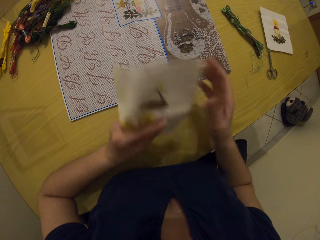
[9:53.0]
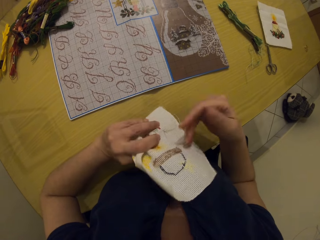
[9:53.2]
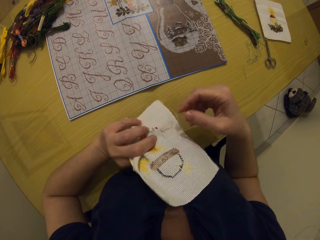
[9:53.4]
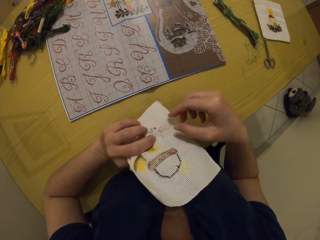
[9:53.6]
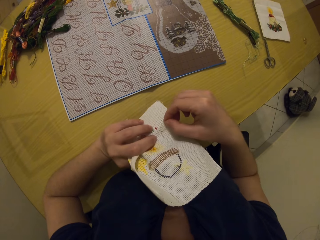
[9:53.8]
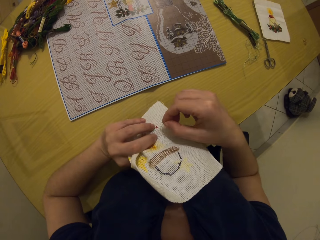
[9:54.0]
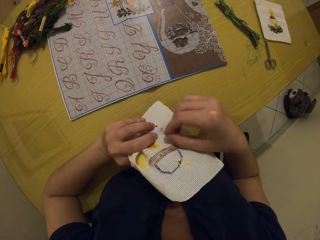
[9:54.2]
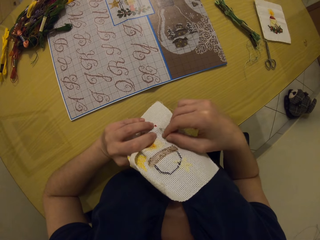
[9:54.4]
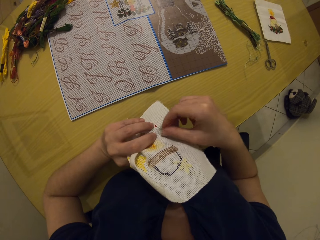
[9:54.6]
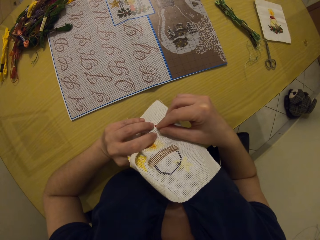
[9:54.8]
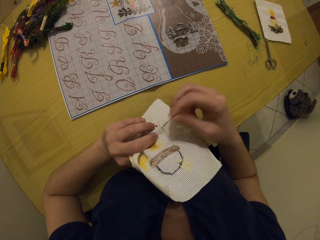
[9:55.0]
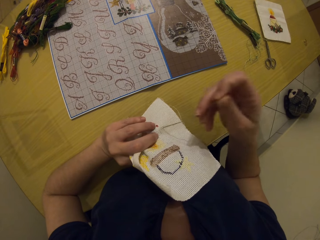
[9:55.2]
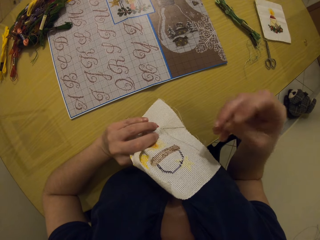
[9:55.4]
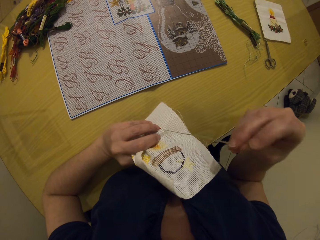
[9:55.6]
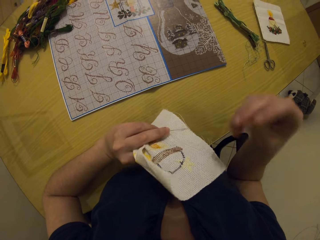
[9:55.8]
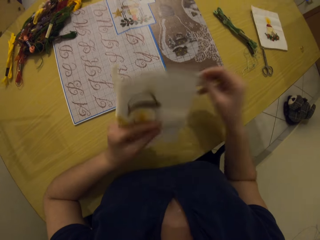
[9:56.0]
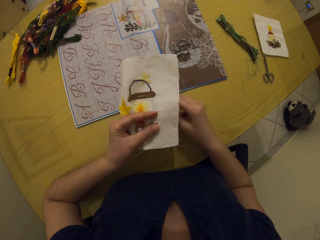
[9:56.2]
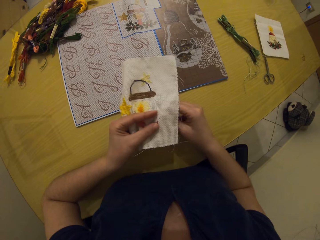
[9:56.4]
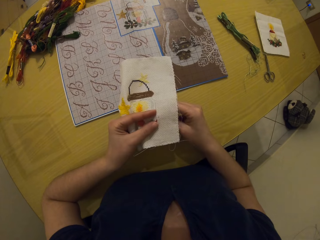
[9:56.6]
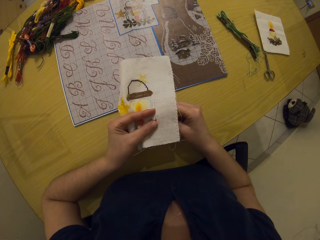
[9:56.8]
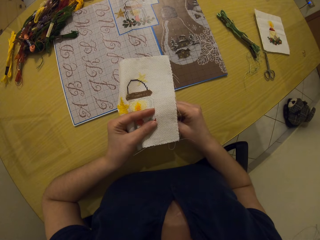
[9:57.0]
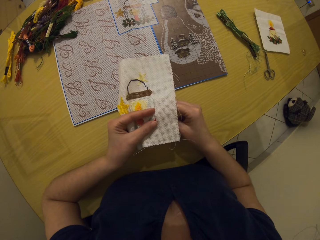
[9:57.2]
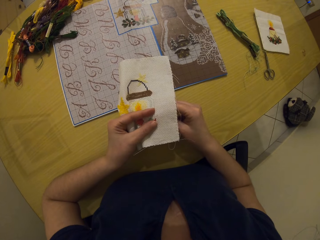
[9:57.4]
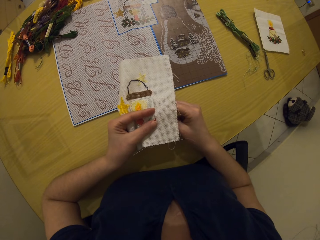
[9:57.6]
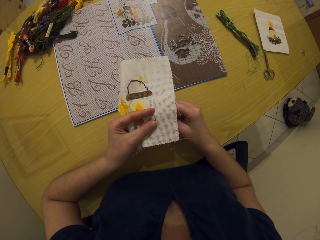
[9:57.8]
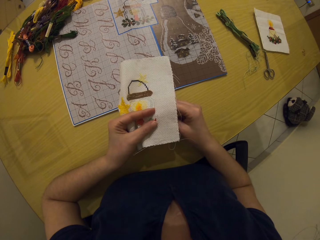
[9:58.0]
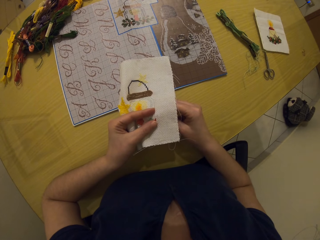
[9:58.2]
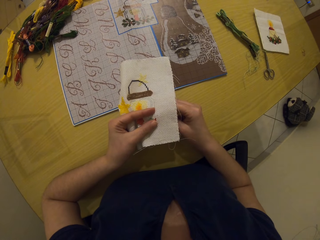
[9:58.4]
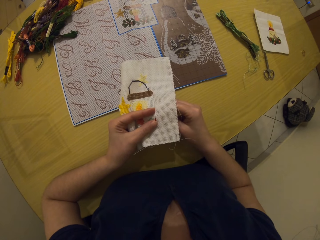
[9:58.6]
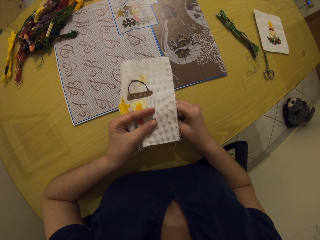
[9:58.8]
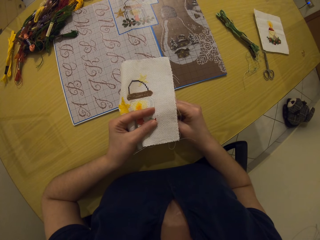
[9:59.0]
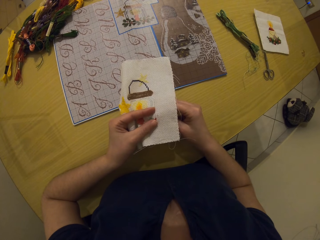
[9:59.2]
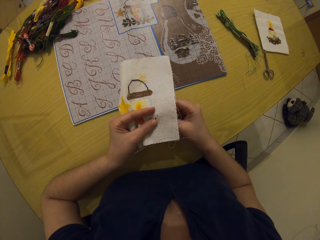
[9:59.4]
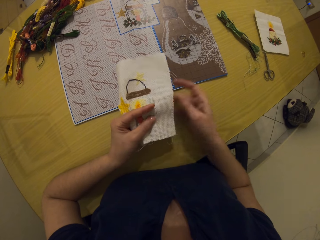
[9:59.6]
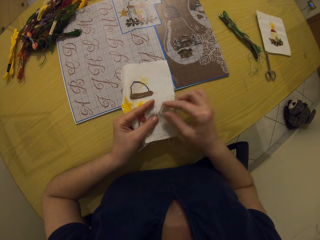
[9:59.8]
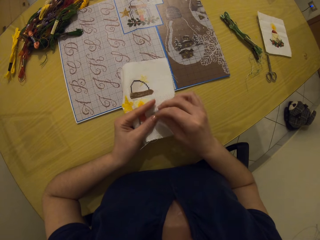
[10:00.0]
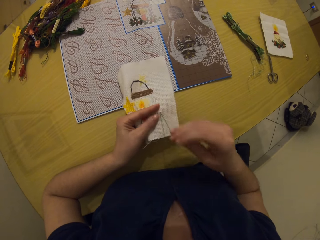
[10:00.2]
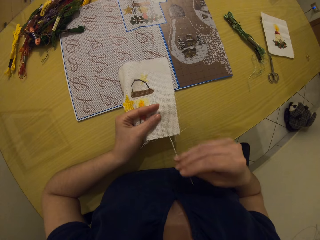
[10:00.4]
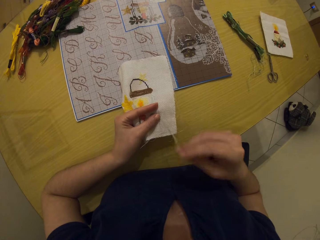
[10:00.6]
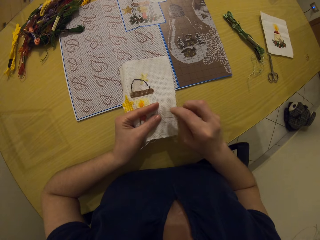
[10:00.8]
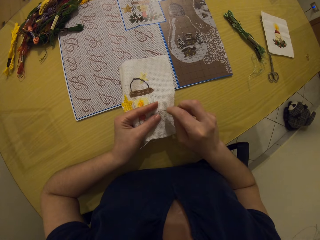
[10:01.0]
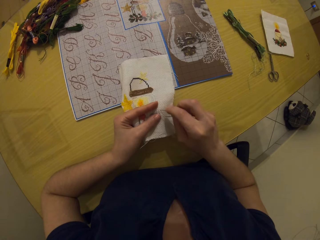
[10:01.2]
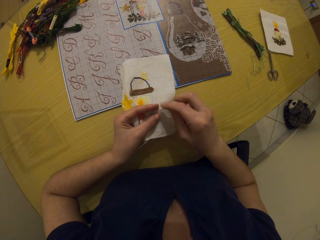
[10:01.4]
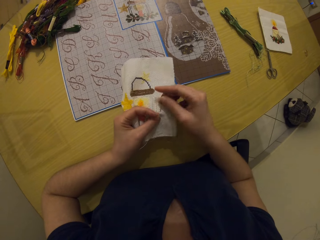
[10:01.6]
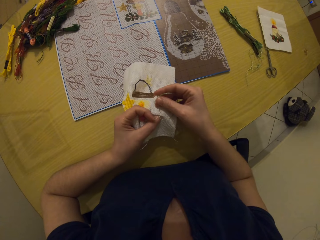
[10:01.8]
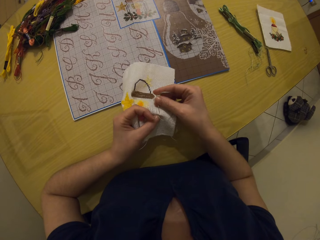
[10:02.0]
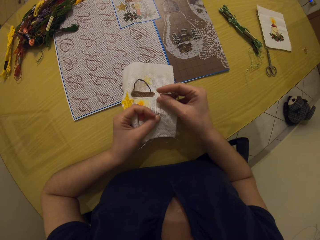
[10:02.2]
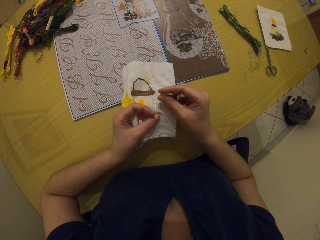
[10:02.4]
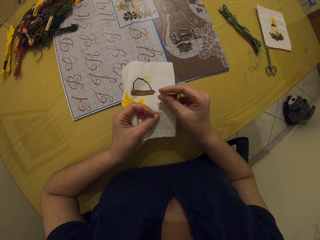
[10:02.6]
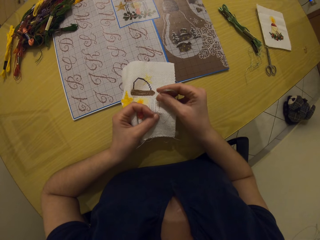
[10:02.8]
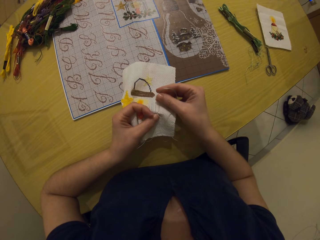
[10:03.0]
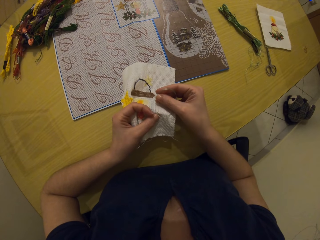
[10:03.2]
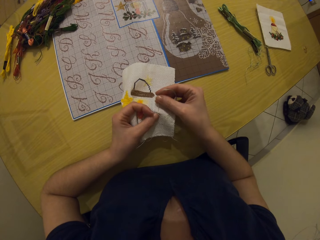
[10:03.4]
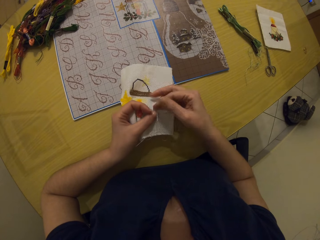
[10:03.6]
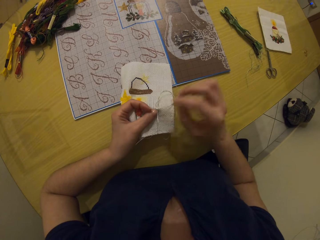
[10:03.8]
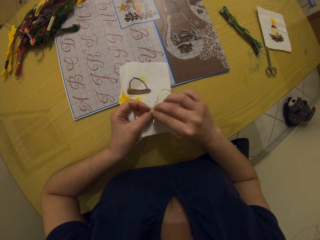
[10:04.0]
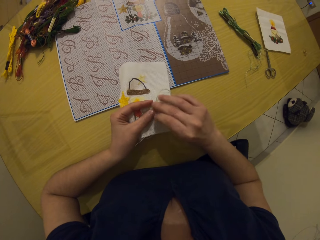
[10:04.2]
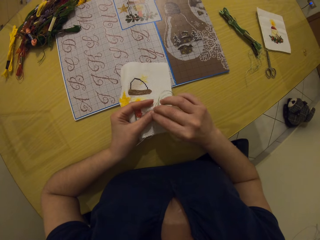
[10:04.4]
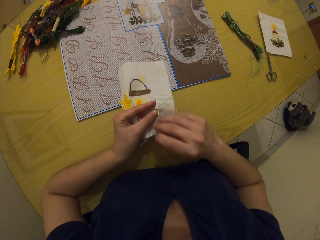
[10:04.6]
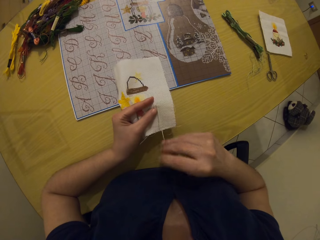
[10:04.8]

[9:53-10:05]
The camera wearer makes stitches through the hole.

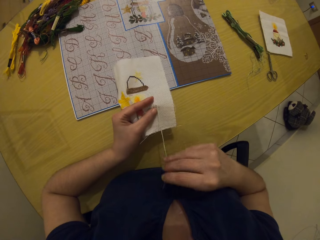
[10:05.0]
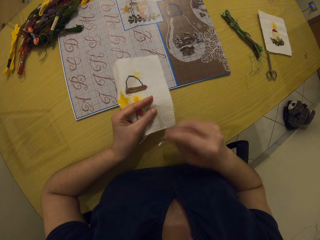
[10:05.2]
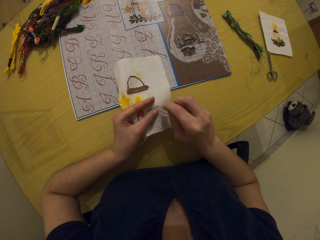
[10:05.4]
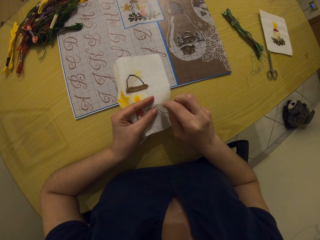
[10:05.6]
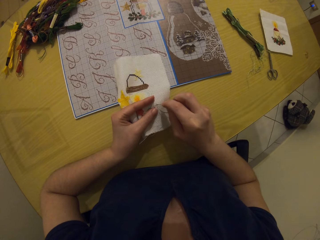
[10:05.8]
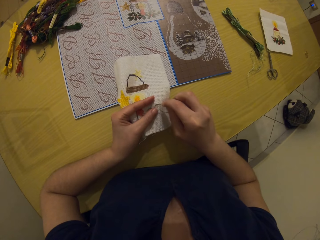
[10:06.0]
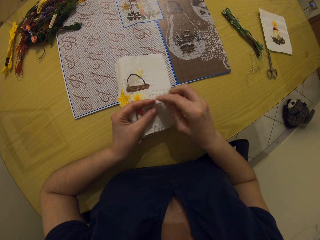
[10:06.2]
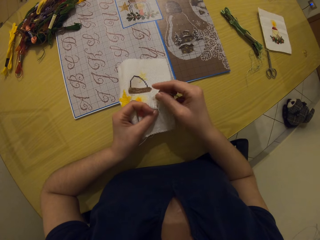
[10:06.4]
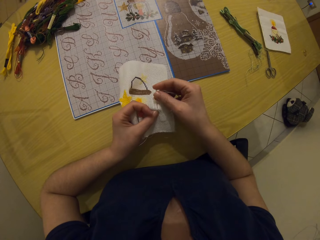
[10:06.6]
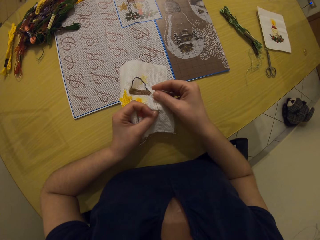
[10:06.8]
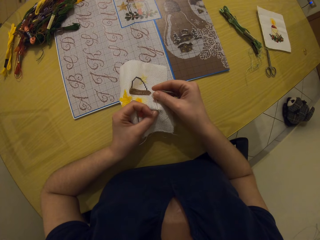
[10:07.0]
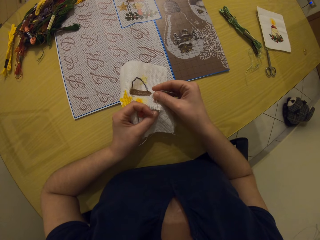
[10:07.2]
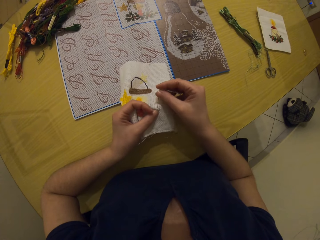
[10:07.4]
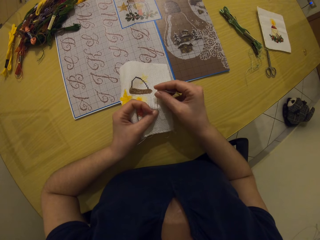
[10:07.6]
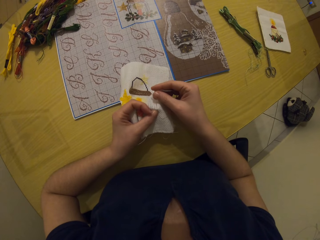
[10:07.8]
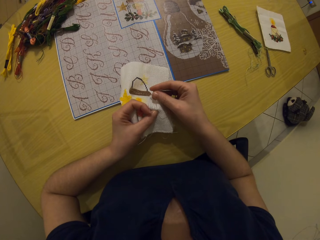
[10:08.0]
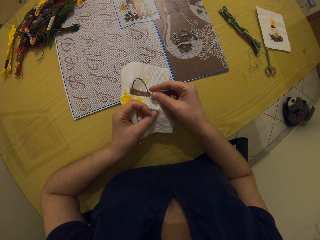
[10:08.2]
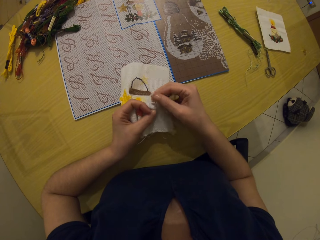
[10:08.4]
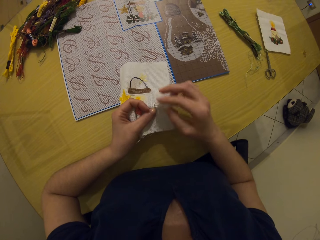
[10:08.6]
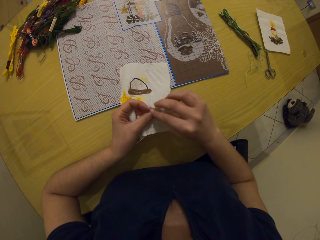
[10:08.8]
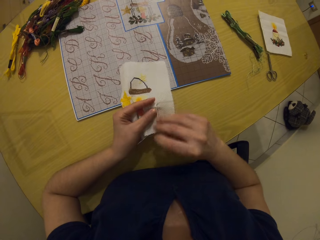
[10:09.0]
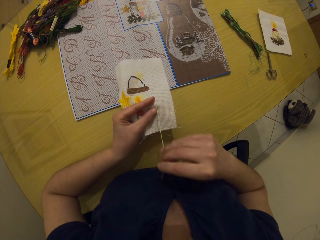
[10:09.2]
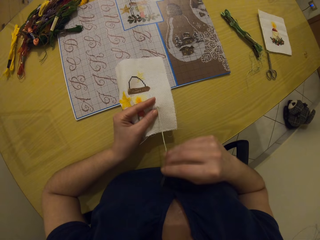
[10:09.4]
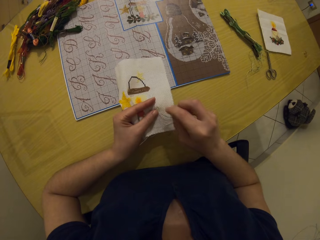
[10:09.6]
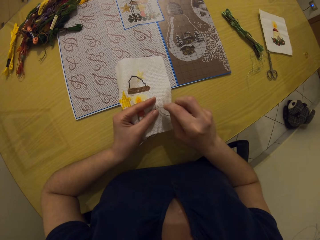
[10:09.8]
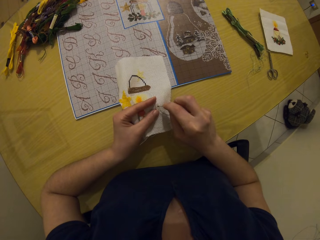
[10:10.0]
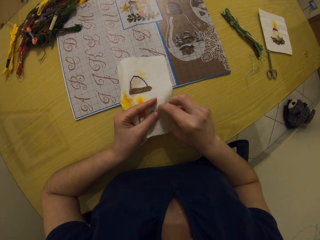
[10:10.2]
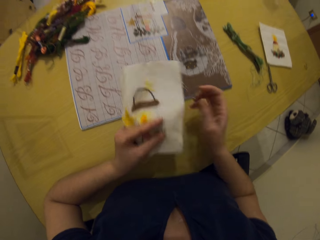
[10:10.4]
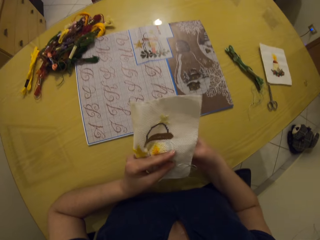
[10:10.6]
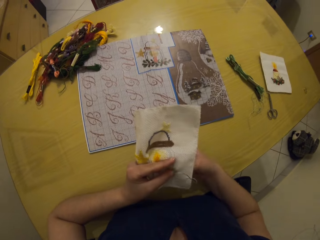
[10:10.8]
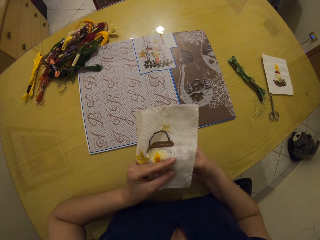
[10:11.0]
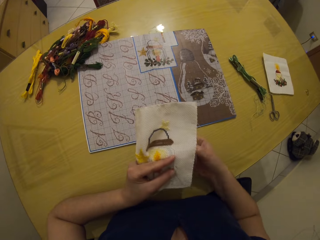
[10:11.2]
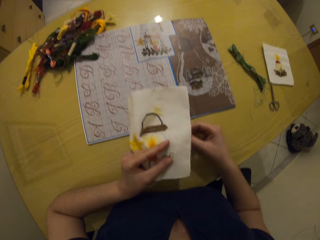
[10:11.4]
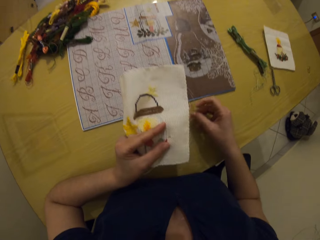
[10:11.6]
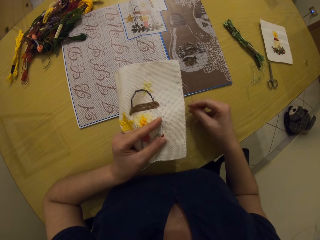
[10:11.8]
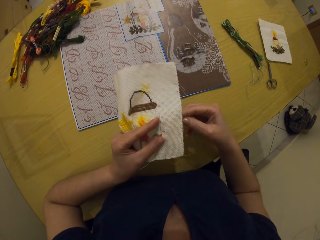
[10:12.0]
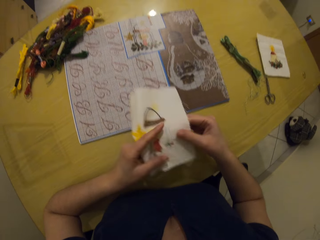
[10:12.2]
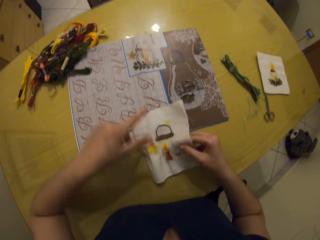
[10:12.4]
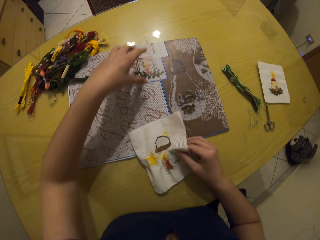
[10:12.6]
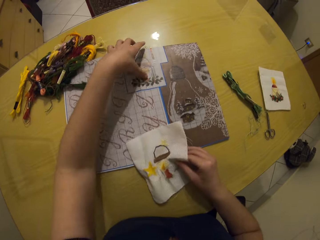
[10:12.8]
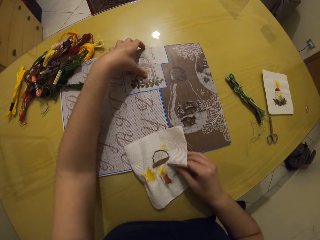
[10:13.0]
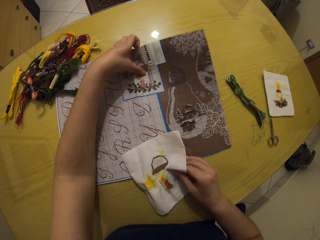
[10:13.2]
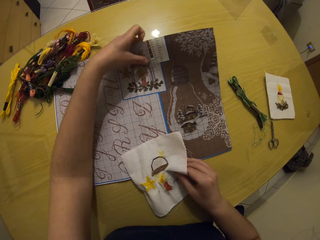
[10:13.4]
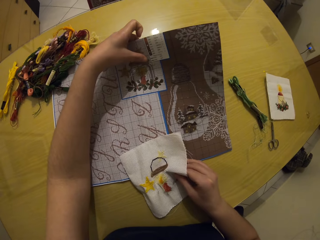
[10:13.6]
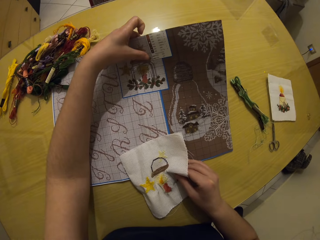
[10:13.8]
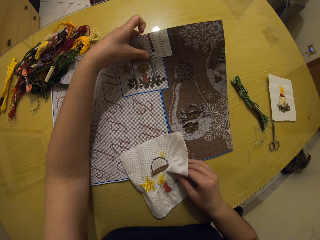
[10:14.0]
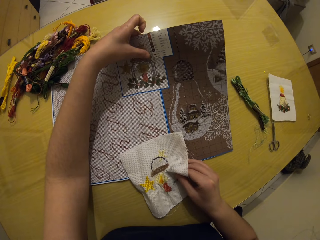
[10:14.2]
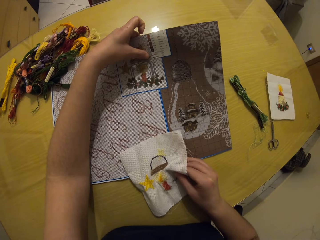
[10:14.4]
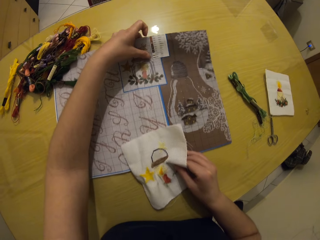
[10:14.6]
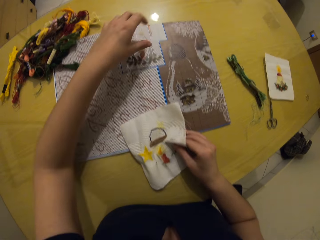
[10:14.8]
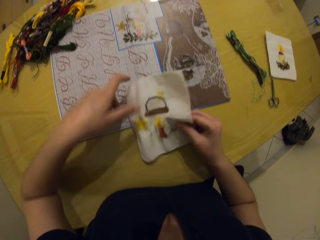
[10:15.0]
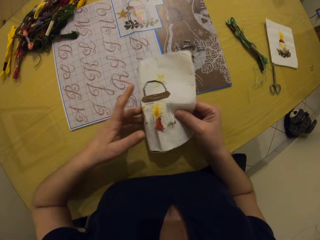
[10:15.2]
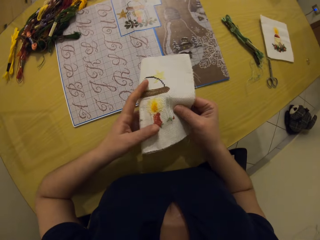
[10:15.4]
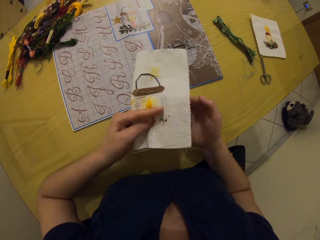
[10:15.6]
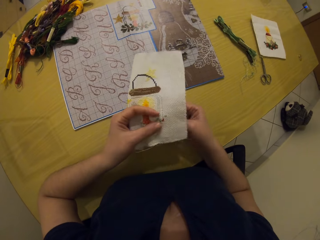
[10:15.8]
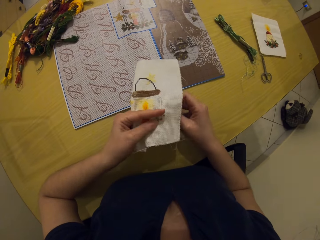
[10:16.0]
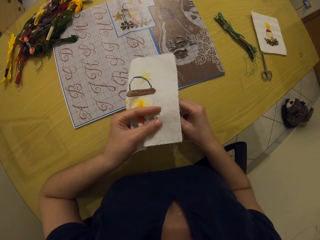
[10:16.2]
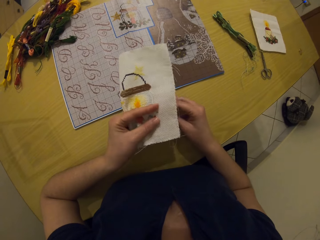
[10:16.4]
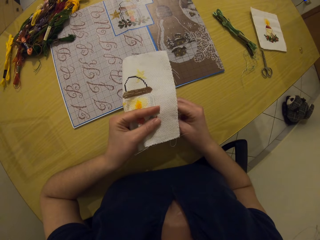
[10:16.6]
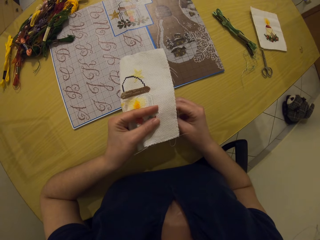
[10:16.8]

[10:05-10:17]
The camera wearer holds the paper with the left hand. They let go of the paper.
